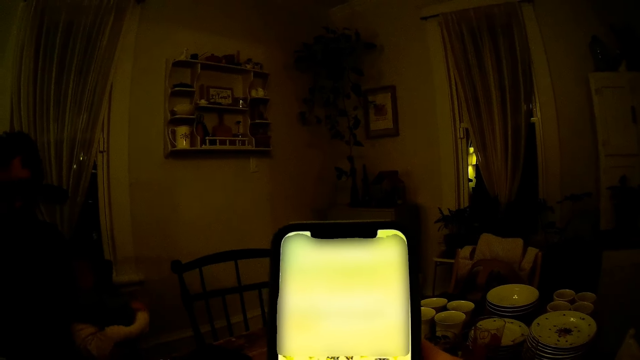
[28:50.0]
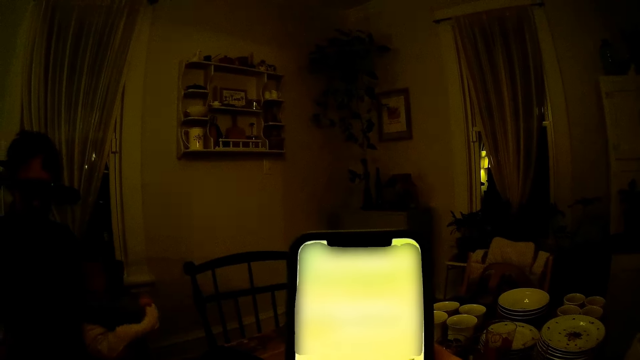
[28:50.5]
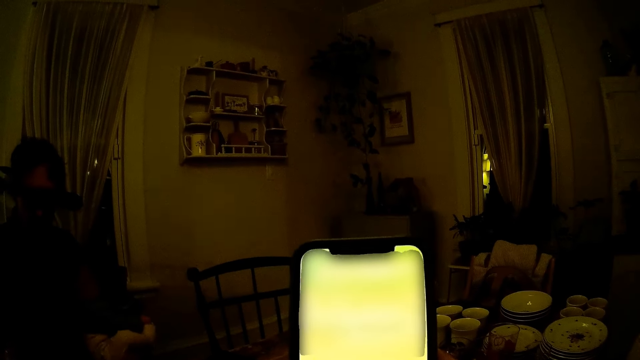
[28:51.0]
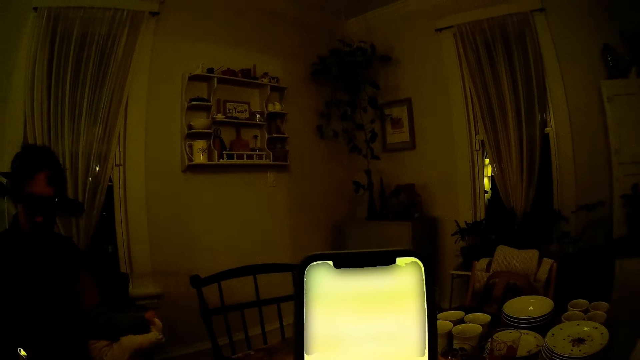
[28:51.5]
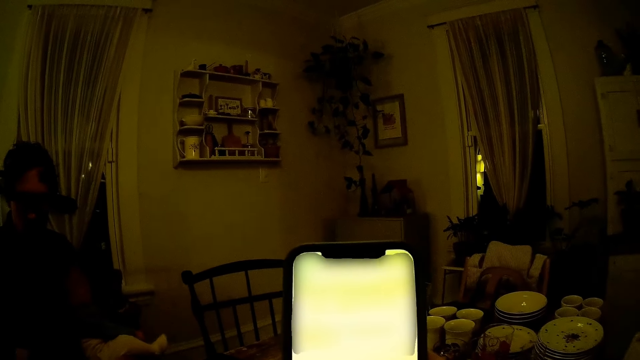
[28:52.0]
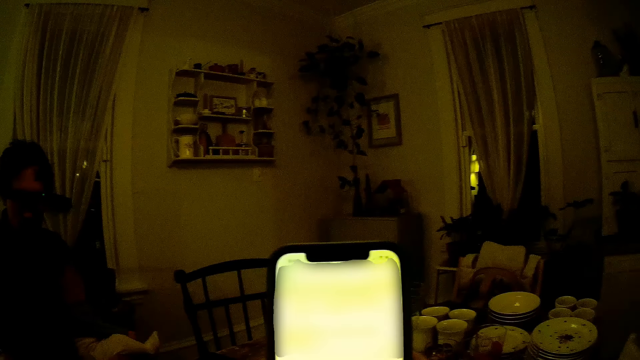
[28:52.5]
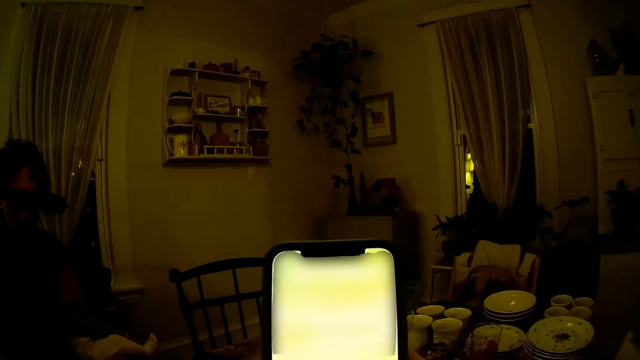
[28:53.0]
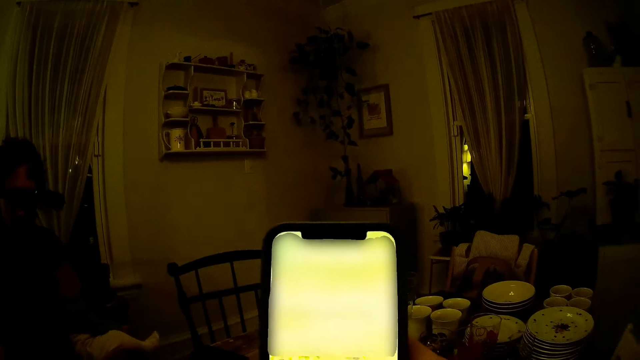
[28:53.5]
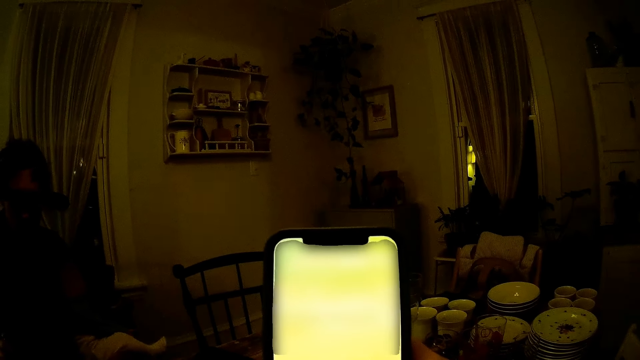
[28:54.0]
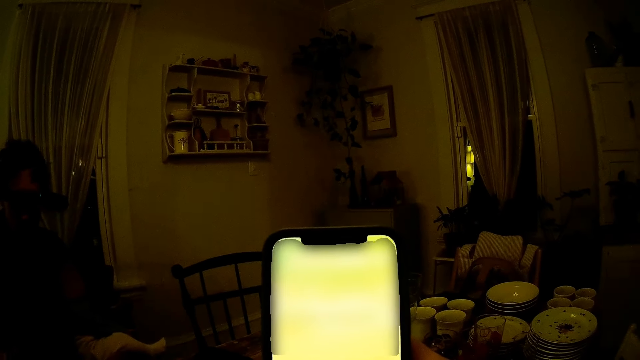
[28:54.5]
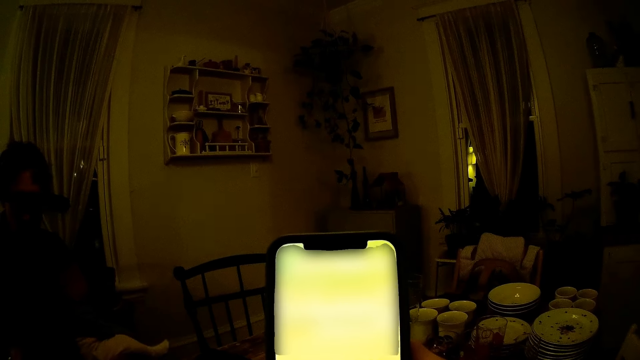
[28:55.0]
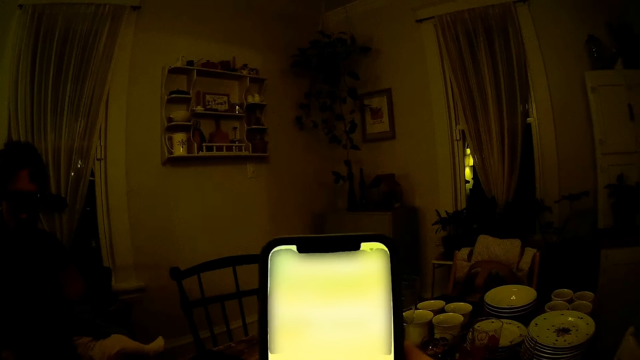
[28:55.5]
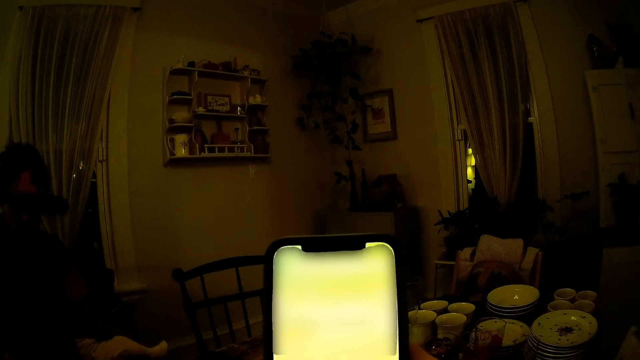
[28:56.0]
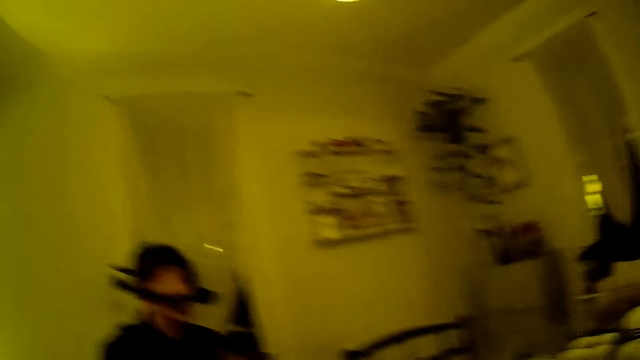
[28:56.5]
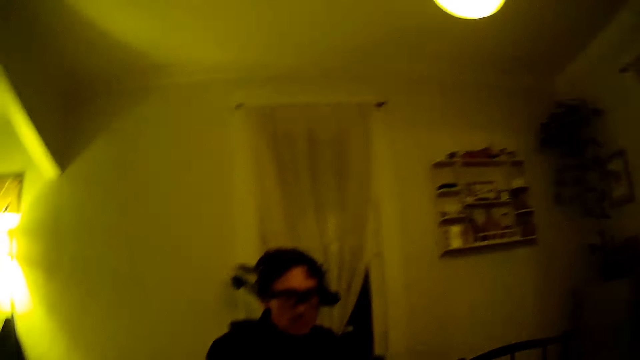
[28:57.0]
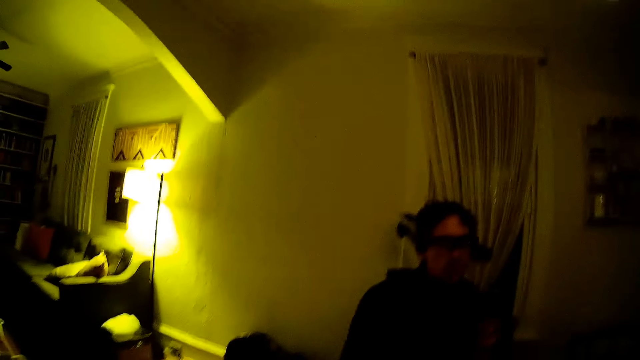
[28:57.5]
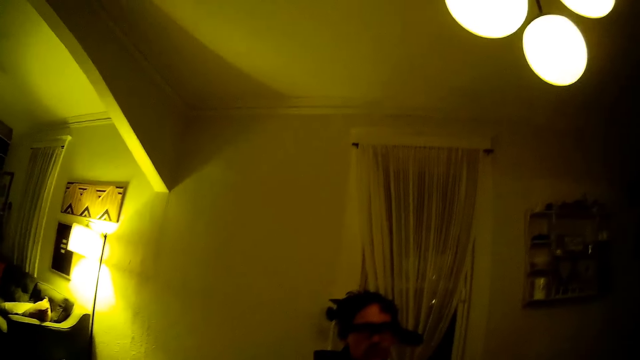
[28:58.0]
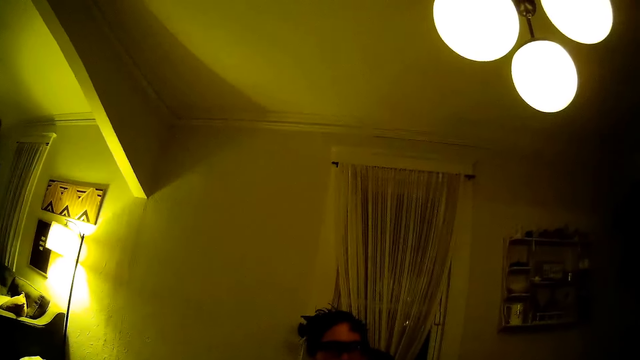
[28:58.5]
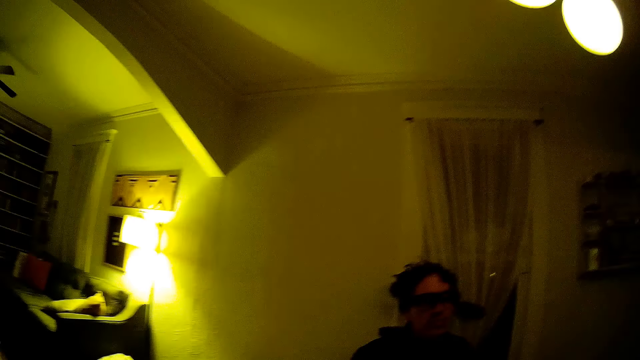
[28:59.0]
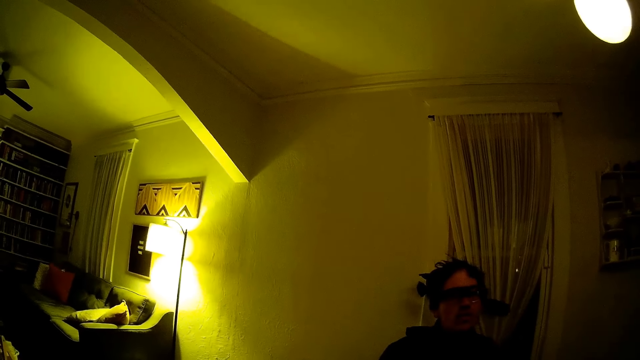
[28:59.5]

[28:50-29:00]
The camera wearer talks to a man.

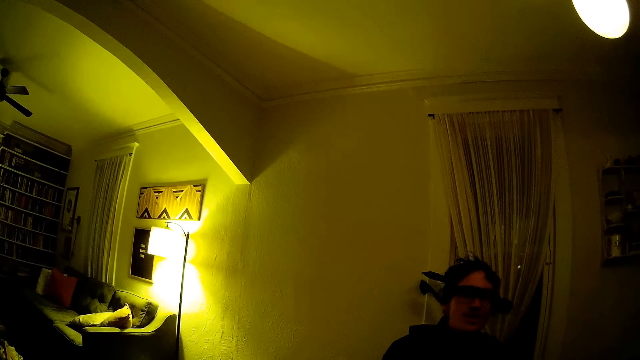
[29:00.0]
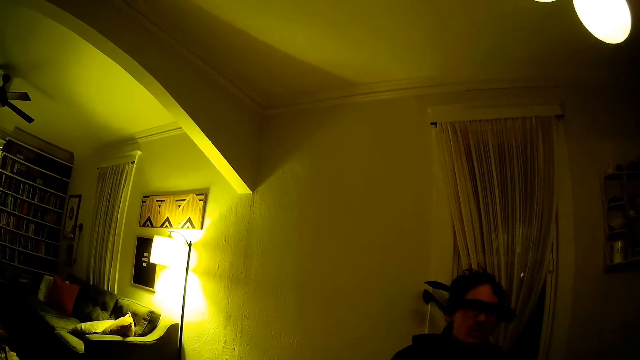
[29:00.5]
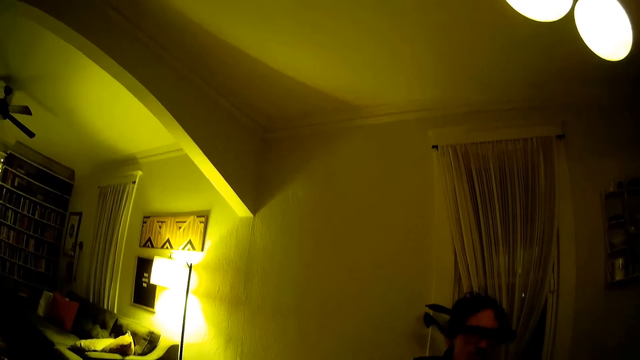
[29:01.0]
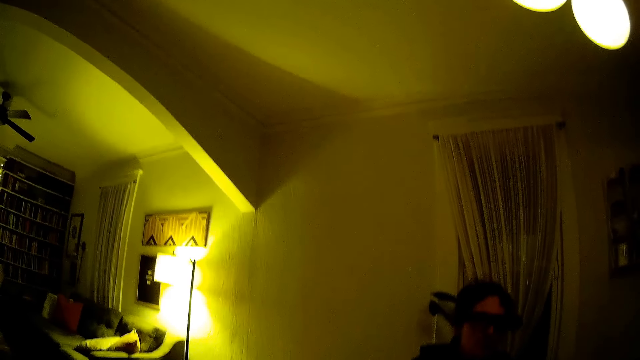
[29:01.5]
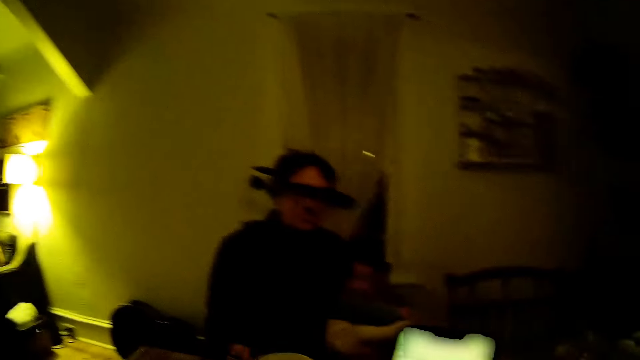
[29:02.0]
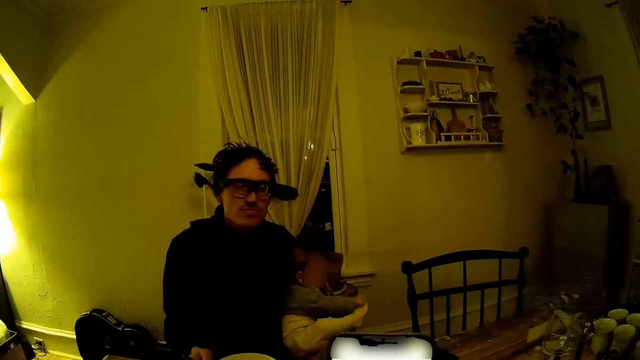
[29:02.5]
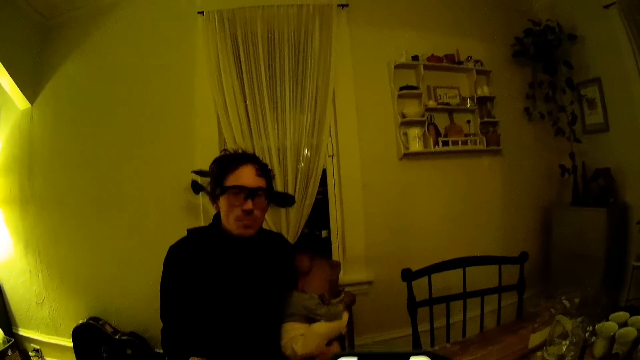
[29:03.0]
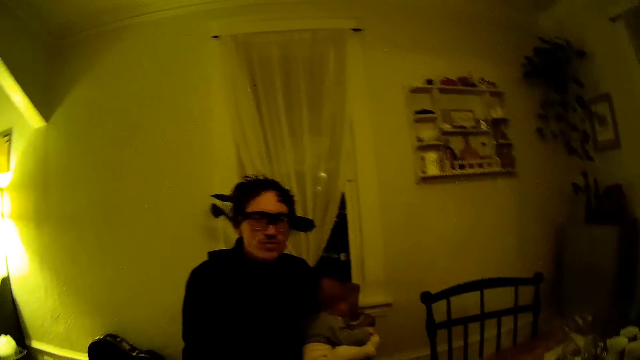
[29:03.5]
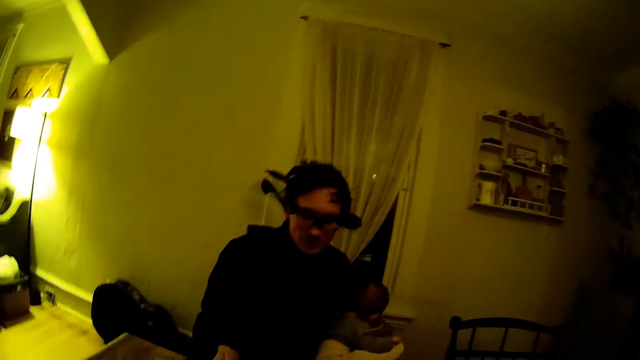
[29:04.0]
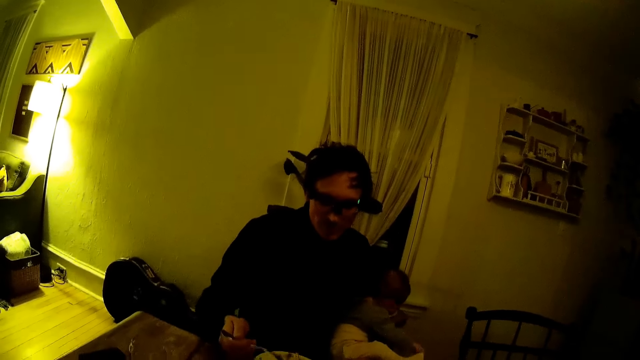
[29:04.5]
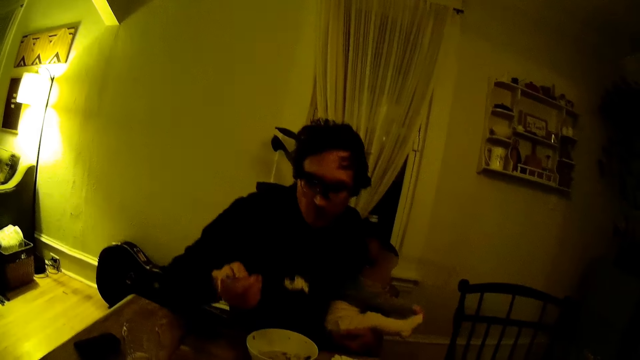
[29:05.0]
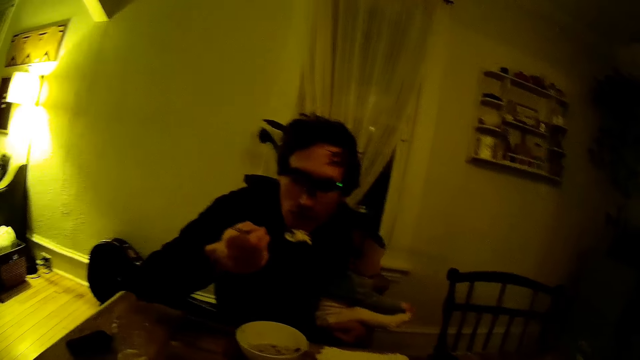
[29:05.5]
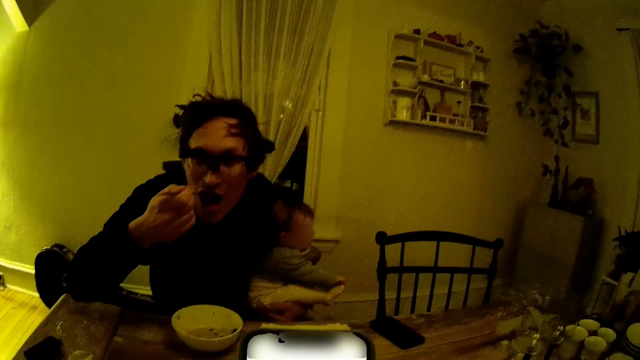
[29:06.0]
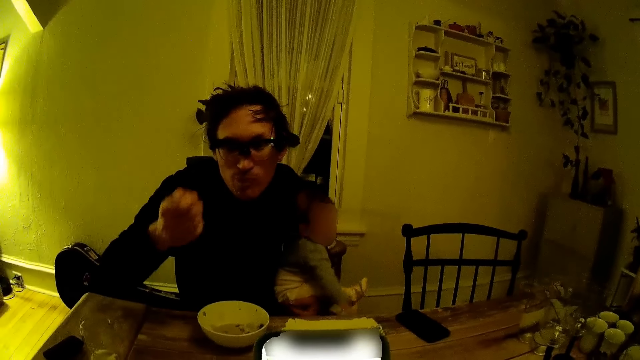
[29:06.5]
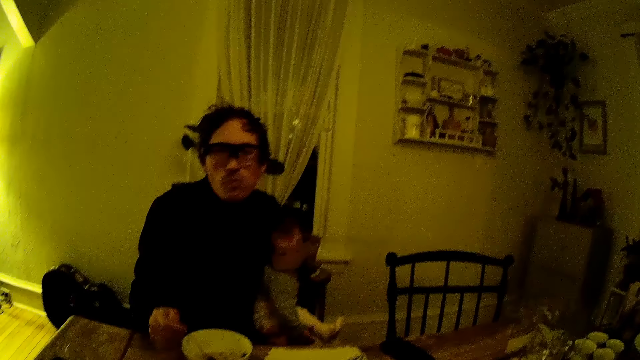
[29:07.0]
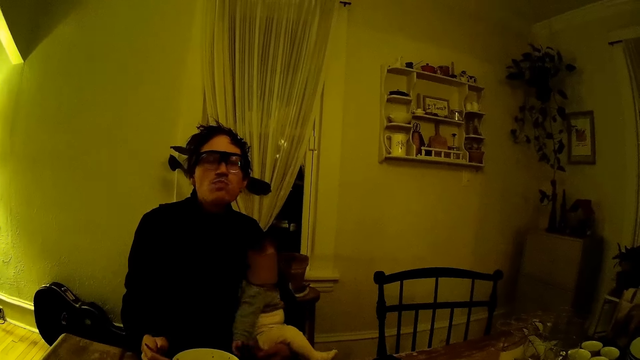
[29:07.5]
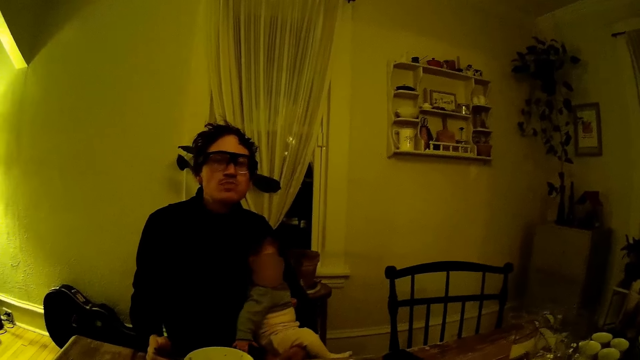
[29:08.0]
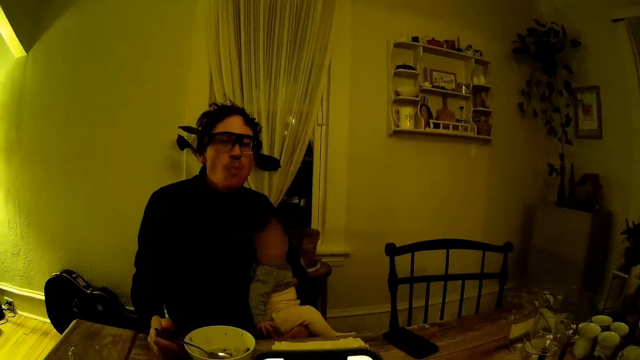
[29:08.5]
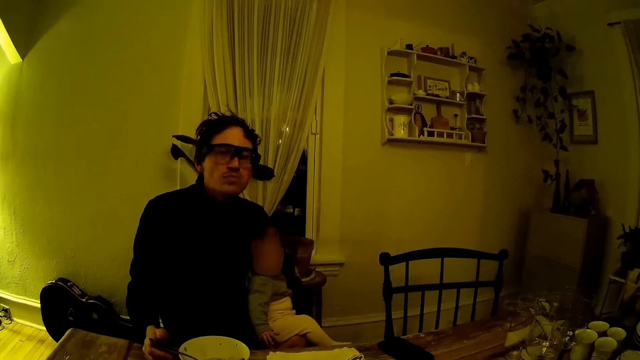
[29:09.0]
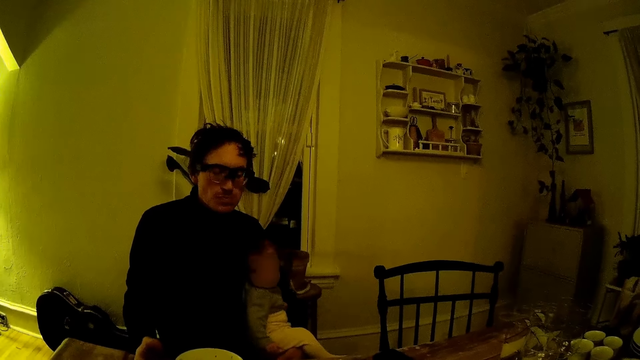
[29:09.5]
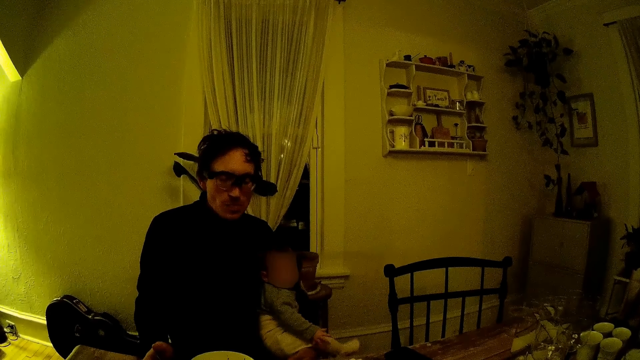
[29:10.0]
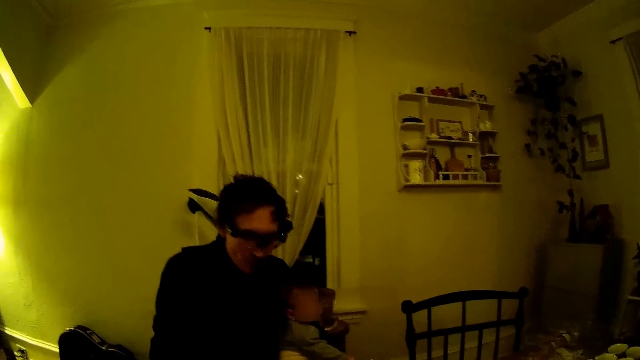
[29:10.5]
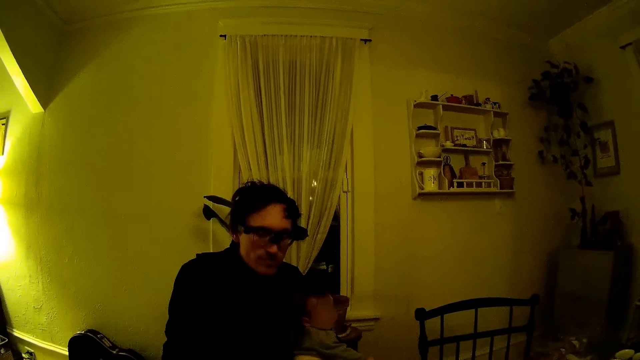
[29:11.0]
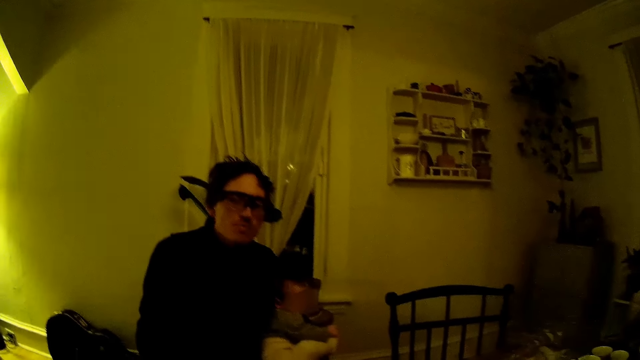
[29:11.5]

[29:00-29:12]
A toddler plays with his legs. A man eats from the bowl of food on the table with the spoon in his right hand. The man places the spoon in the bowl. The camera wearer talks to the man. The man responds to what the camera wearer said.
